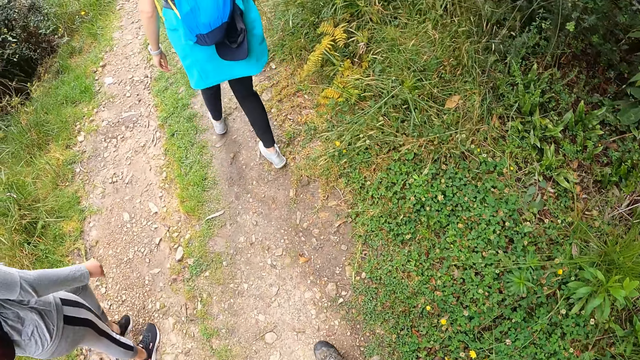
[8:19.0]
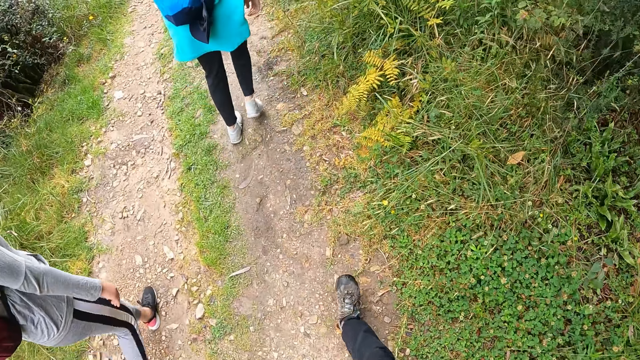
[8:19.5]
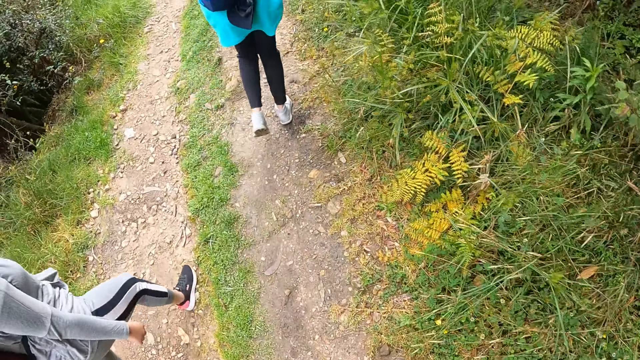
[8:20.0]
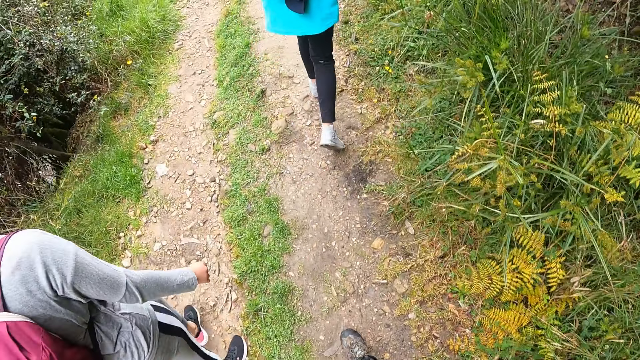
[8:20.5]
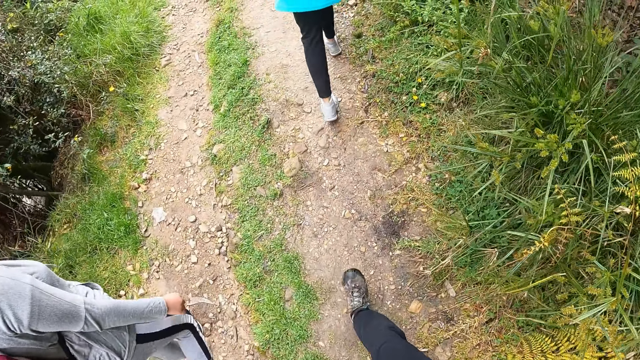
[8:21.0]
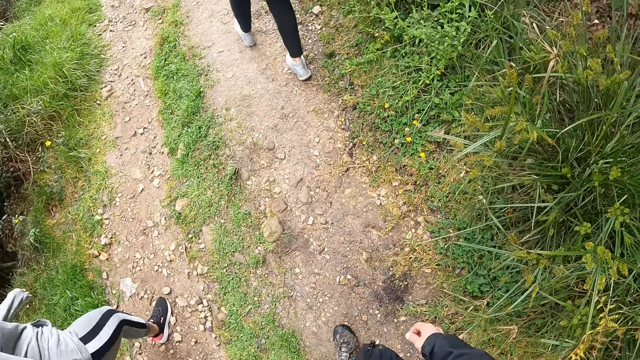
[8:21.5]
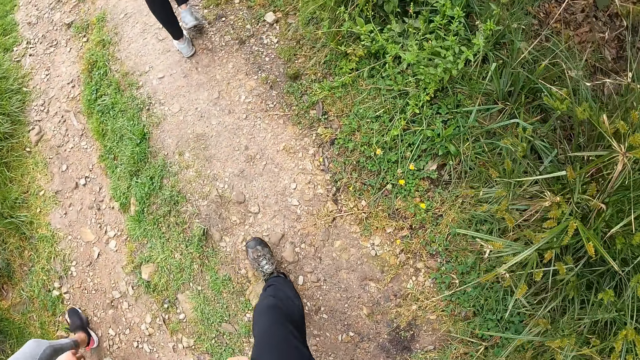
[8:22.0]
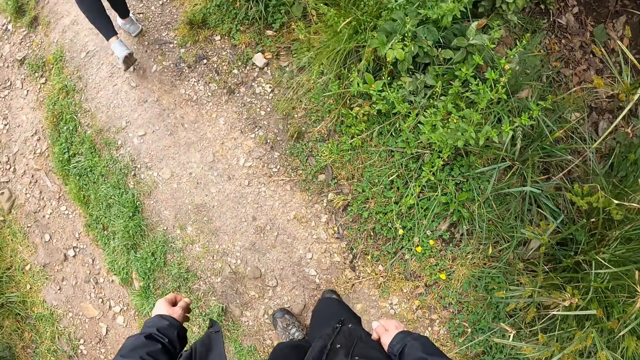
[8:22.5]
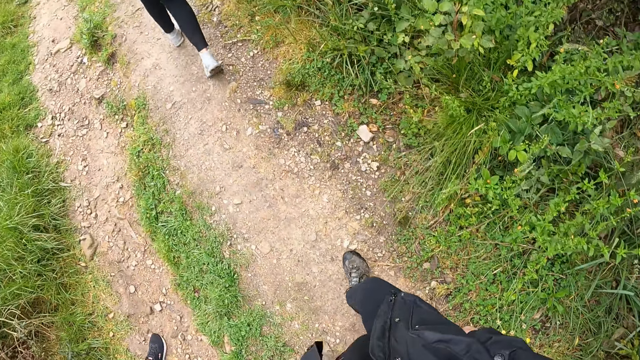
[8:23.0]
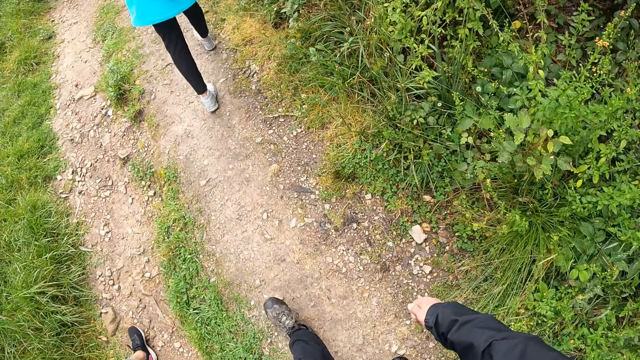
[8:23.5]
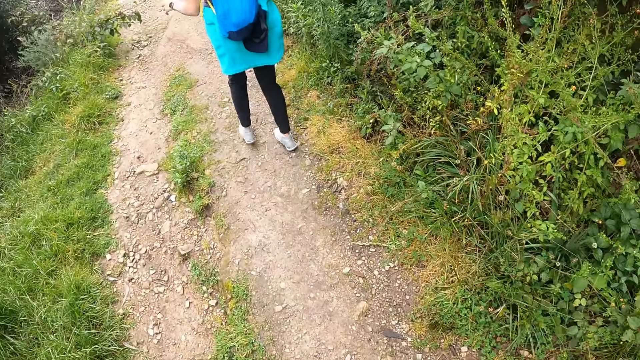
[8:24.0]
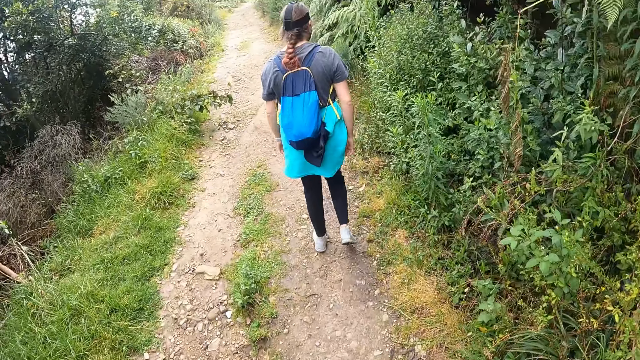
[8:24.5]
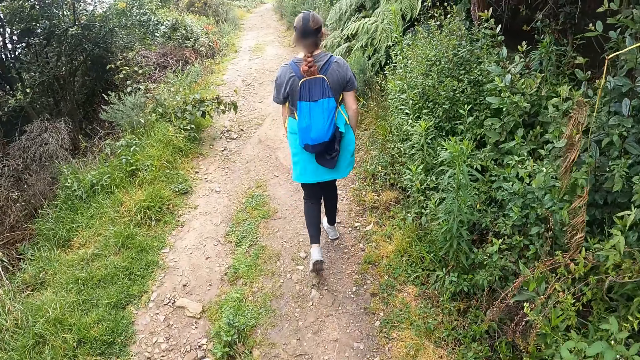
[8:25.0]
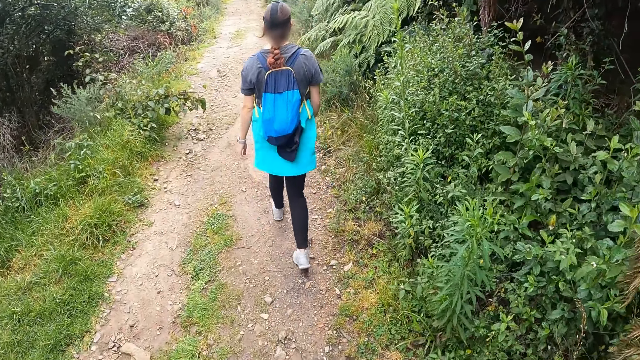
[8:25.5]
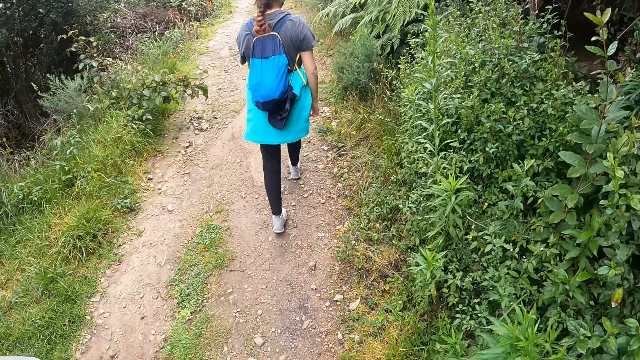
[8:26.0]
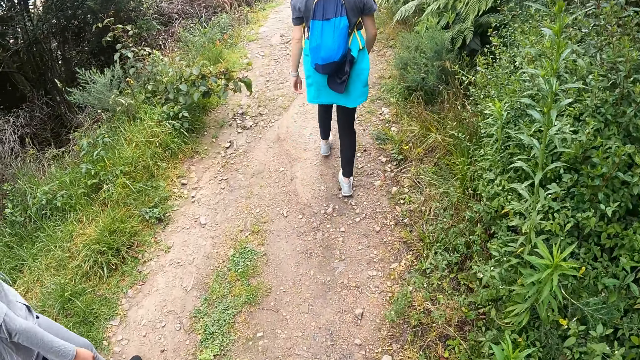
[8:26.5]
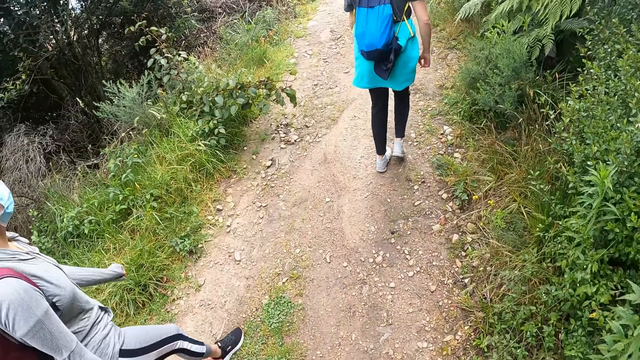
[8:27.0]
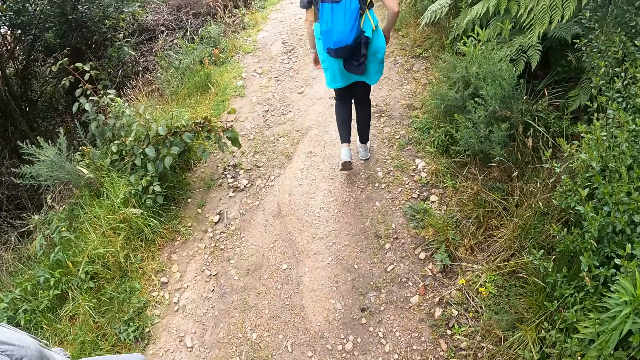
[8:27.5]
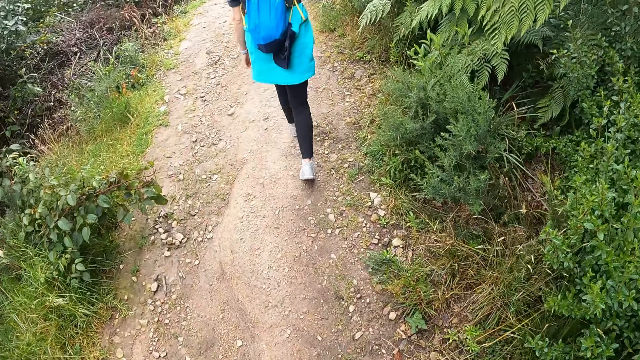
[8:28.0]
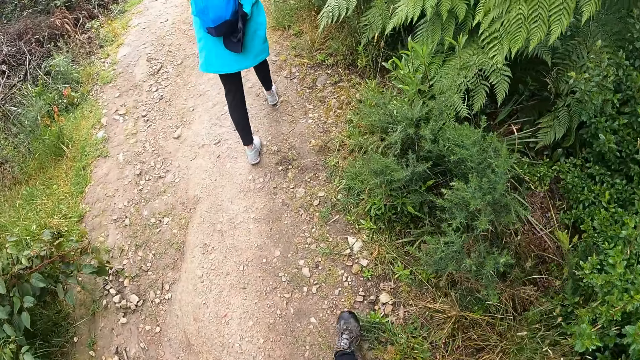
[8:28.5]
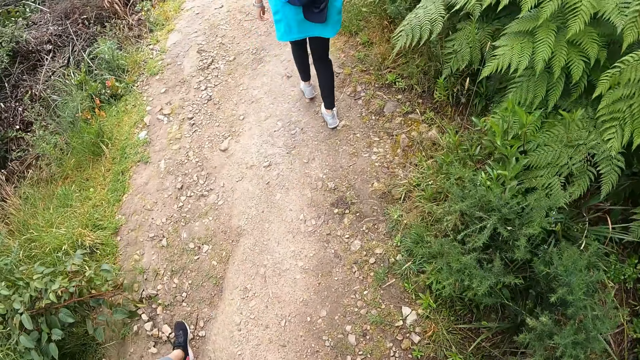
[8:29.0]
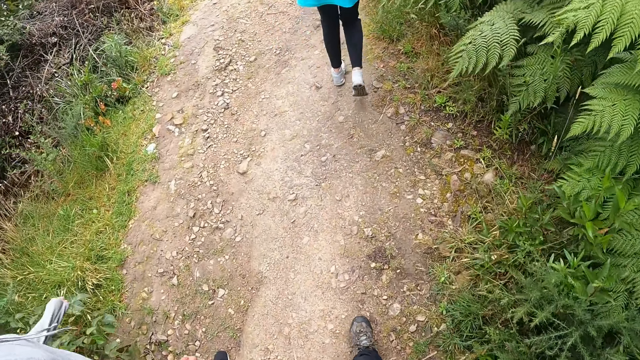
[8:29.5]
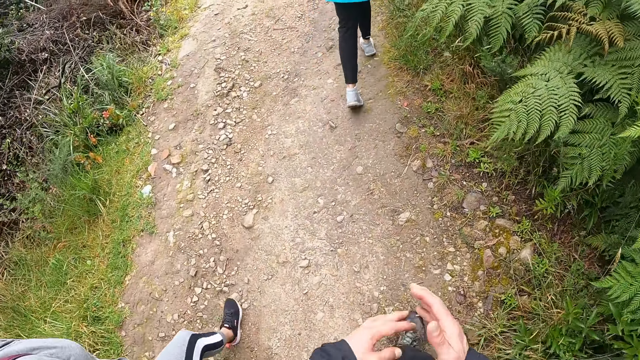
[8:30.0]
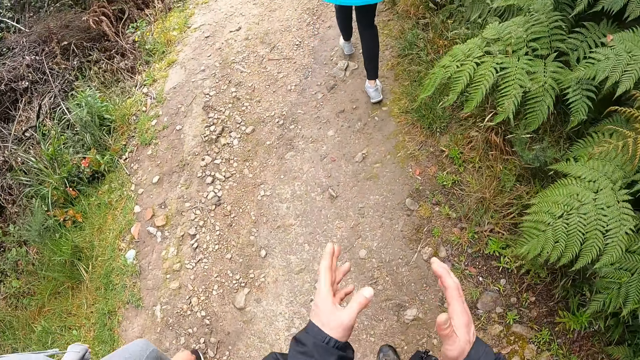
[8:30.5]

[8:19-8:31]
The camera wearer walks in the park.

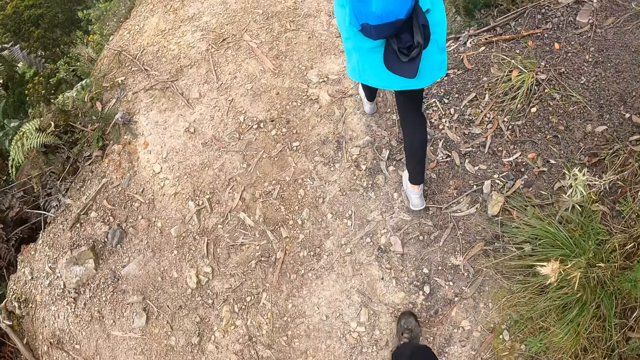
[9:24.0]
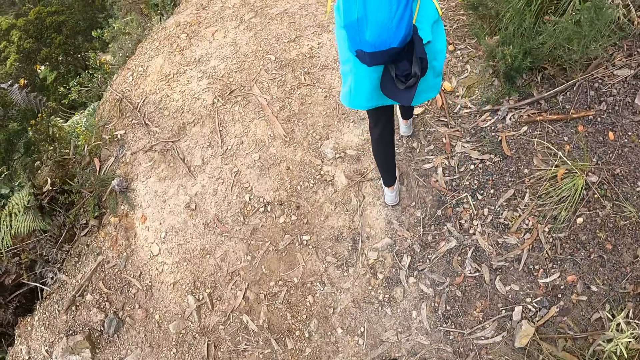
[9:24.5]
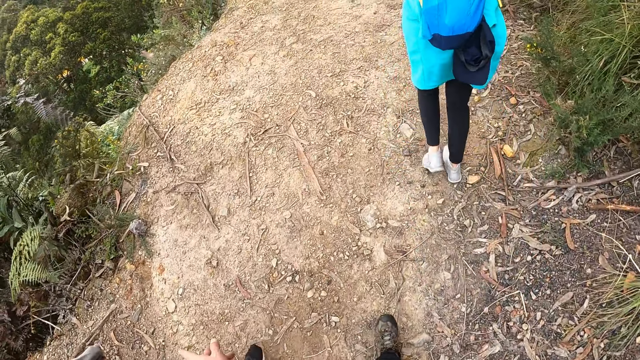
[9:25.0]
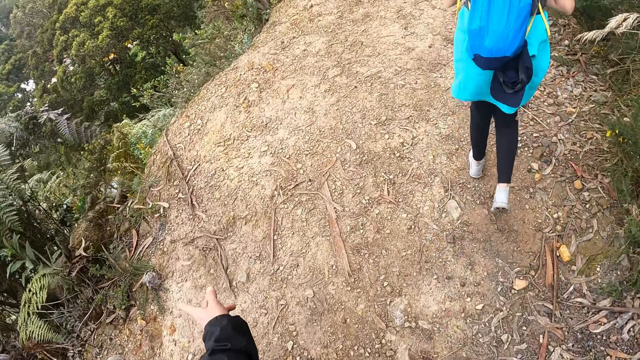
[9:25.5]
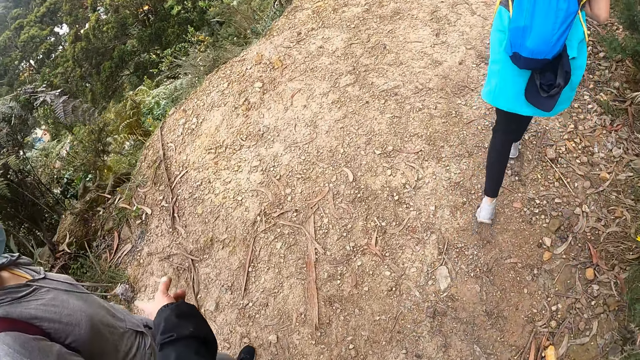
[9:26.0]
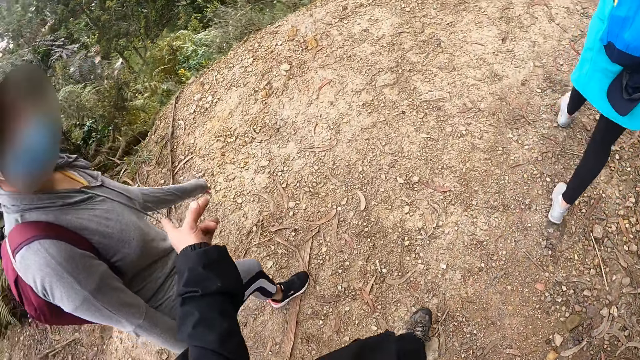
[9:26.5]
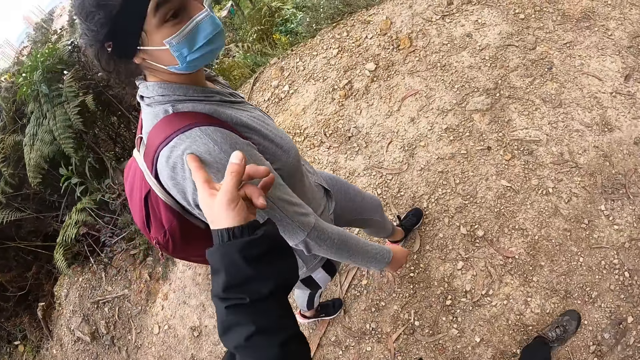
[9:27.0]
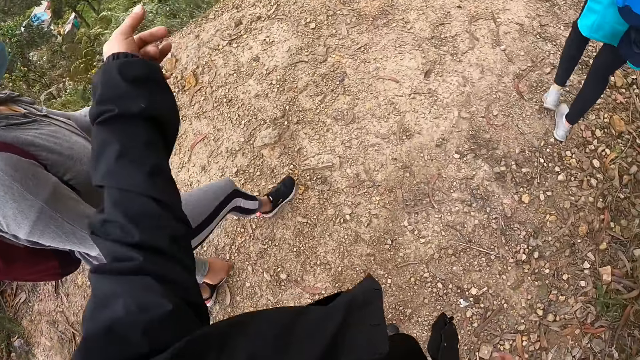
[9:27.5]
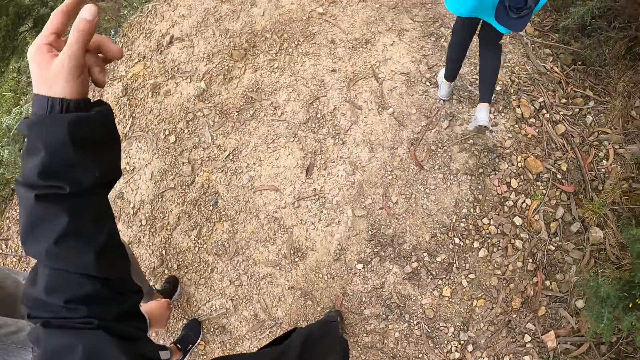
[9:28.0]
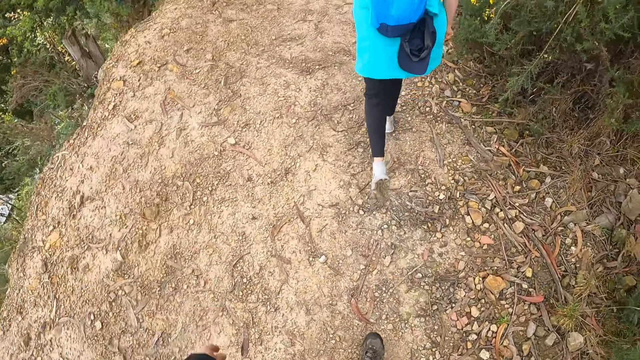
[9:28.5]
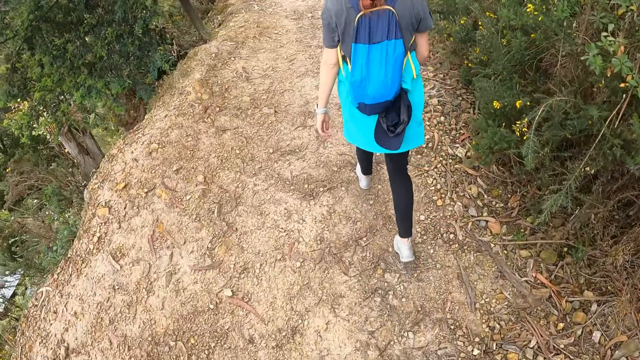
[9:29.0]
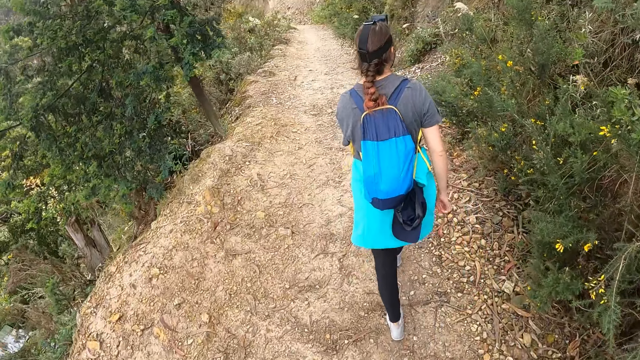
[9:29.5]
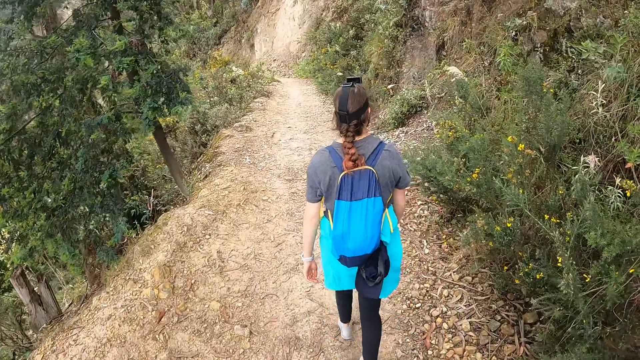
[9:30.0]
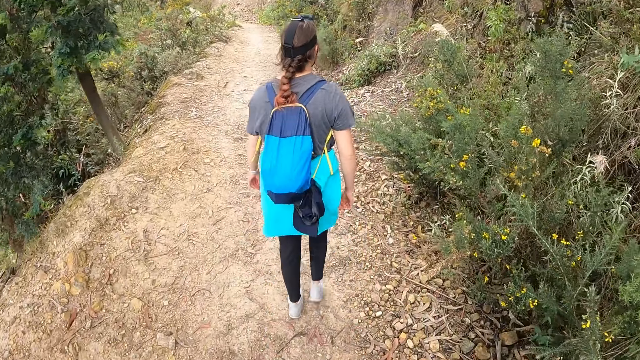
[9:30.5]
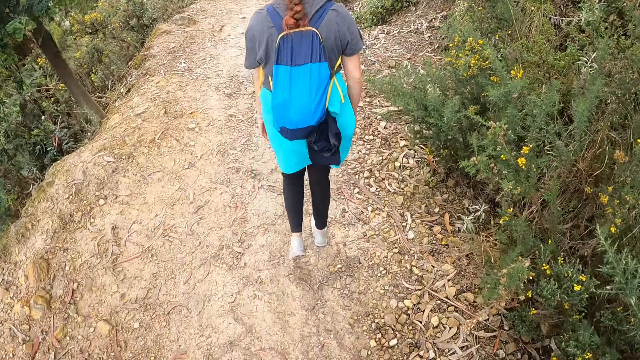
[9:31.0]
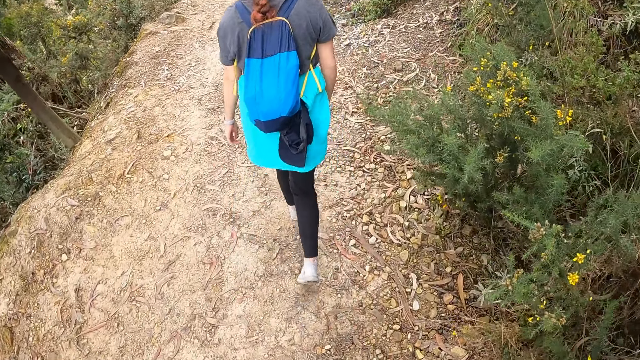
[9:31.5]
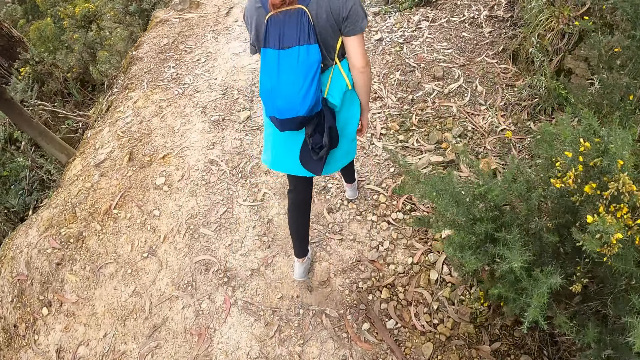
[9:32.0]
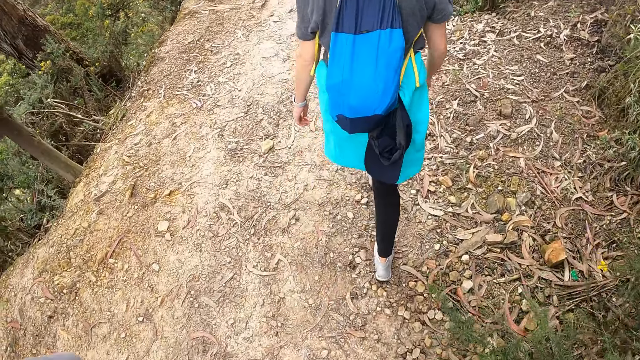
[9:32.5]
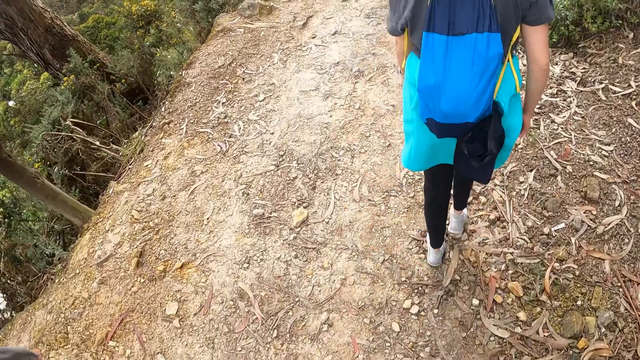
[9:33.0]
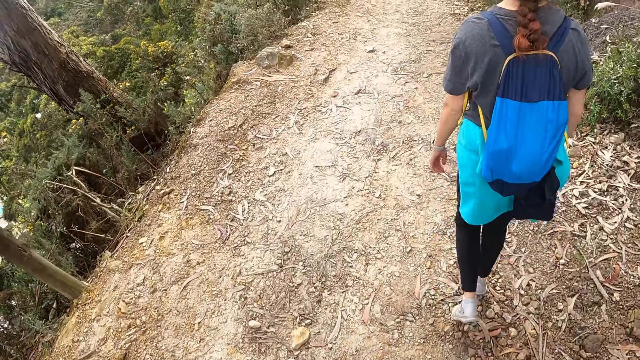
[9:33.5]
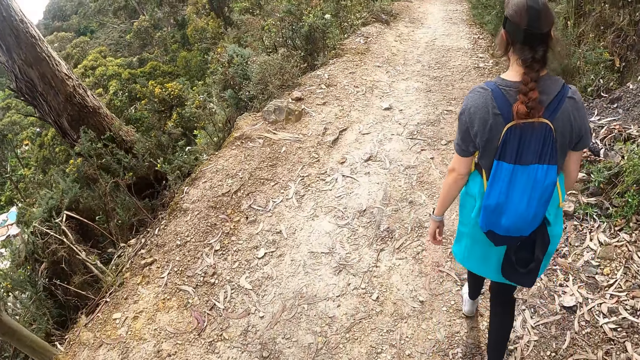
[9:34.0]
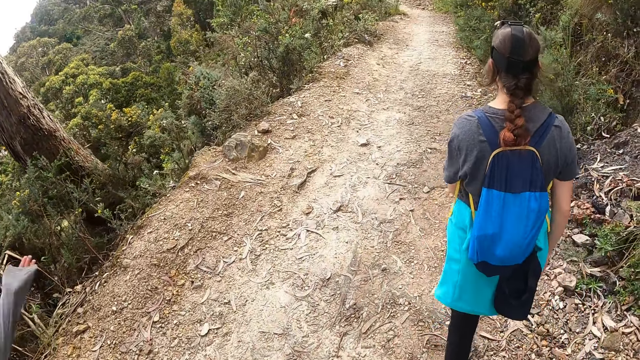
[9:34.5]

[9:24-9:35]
The camera wearer gestures out. They interact with a woman and another woman.
